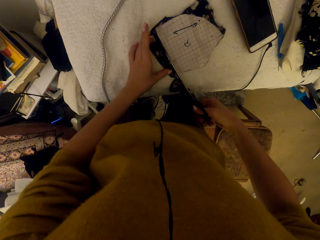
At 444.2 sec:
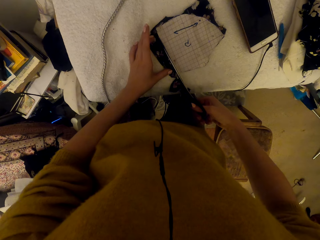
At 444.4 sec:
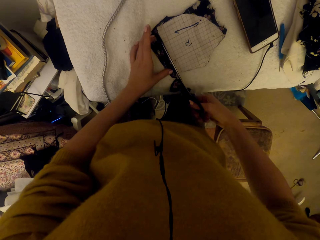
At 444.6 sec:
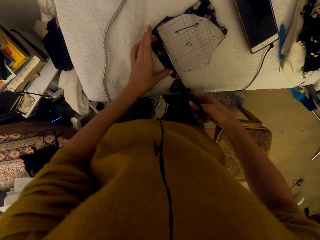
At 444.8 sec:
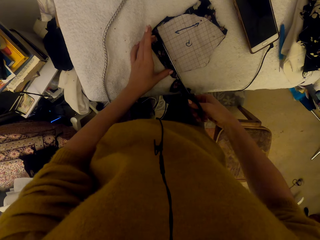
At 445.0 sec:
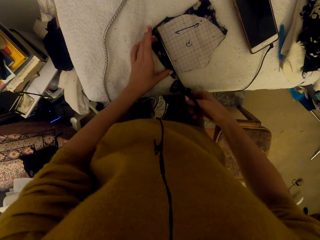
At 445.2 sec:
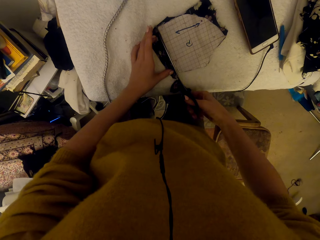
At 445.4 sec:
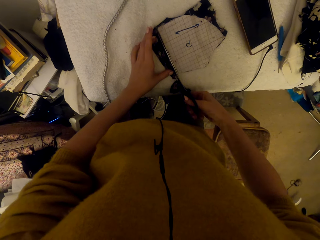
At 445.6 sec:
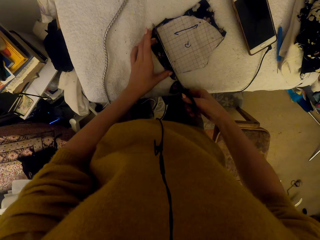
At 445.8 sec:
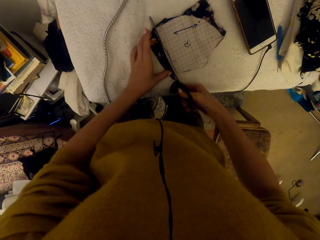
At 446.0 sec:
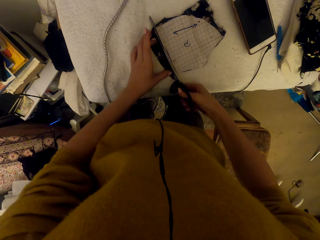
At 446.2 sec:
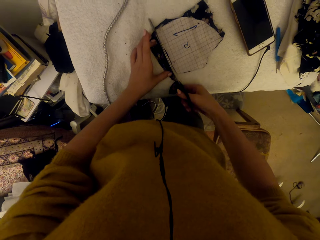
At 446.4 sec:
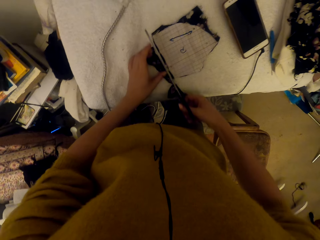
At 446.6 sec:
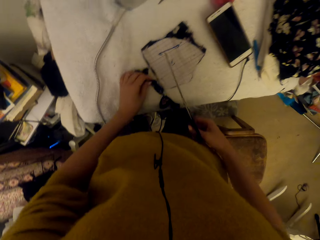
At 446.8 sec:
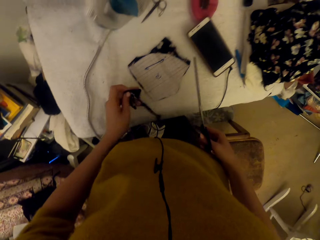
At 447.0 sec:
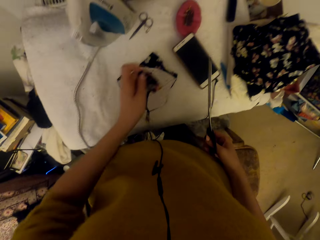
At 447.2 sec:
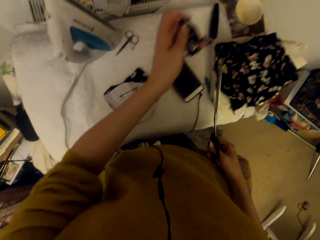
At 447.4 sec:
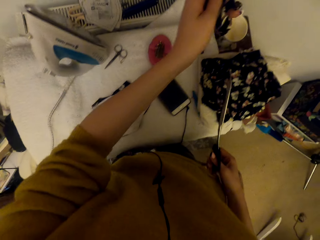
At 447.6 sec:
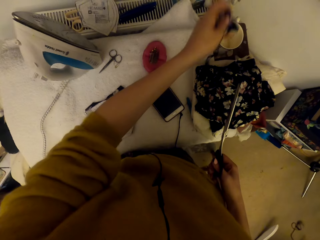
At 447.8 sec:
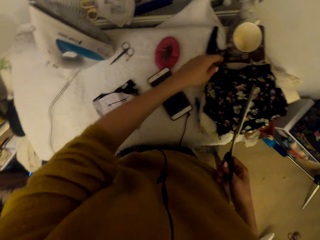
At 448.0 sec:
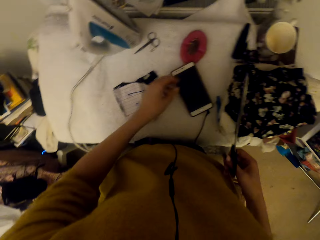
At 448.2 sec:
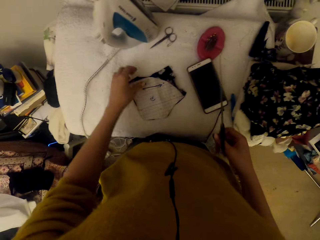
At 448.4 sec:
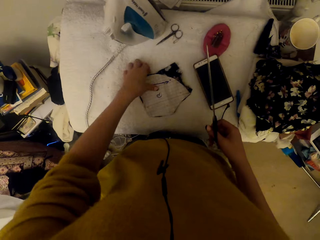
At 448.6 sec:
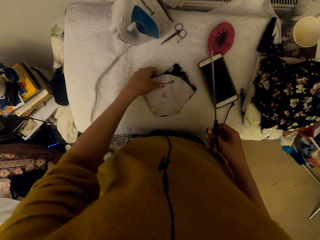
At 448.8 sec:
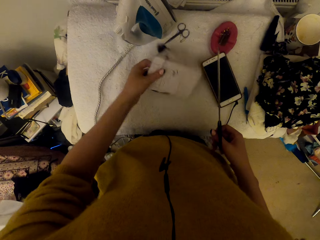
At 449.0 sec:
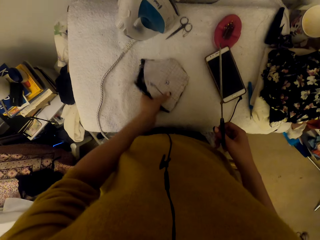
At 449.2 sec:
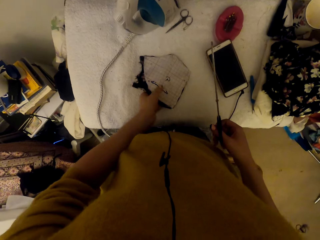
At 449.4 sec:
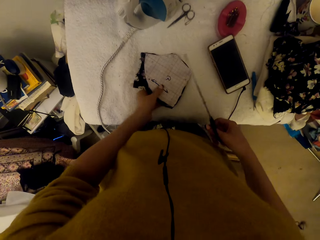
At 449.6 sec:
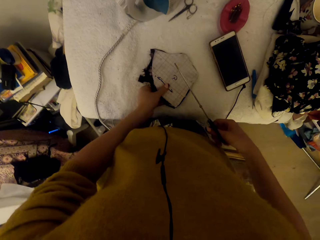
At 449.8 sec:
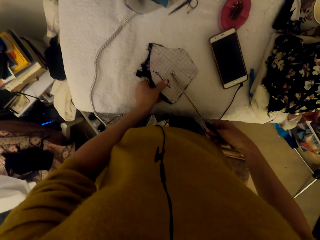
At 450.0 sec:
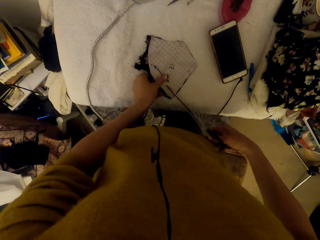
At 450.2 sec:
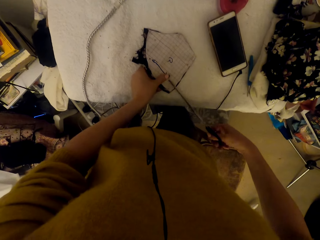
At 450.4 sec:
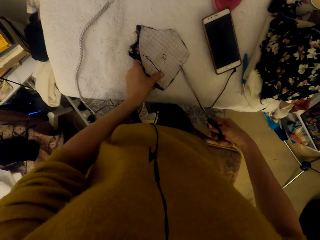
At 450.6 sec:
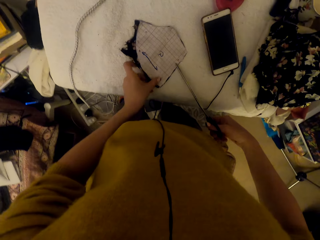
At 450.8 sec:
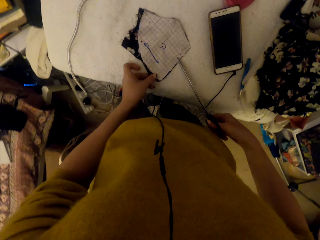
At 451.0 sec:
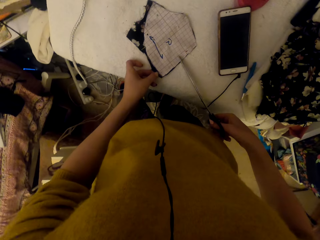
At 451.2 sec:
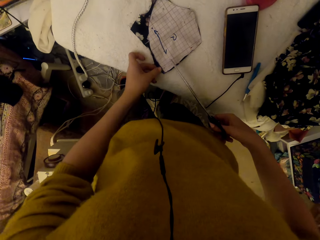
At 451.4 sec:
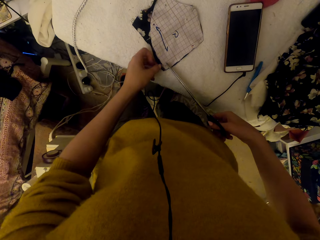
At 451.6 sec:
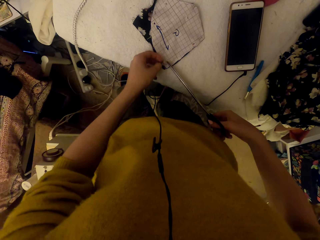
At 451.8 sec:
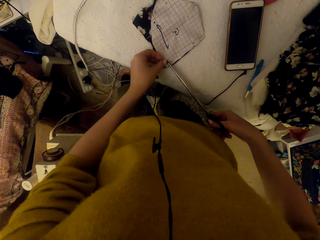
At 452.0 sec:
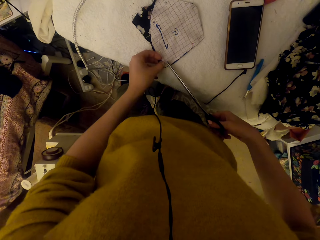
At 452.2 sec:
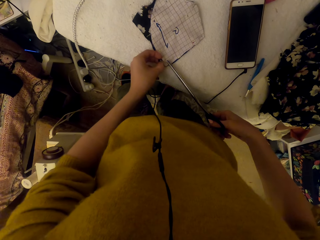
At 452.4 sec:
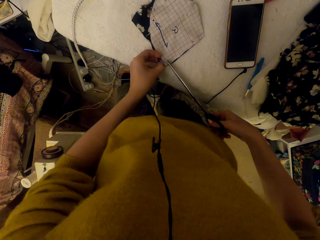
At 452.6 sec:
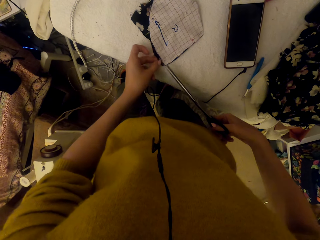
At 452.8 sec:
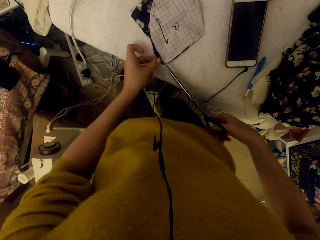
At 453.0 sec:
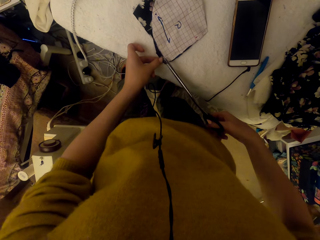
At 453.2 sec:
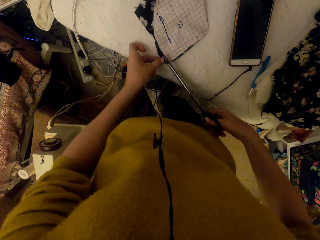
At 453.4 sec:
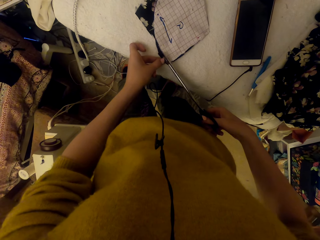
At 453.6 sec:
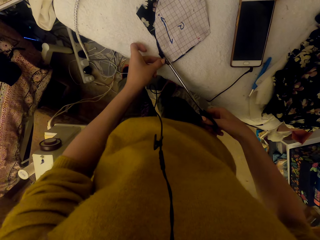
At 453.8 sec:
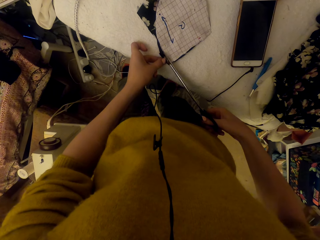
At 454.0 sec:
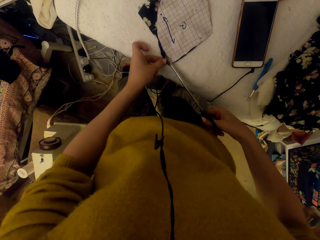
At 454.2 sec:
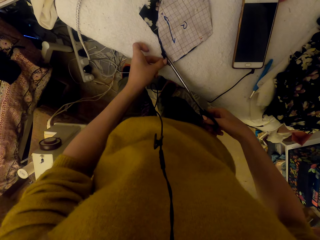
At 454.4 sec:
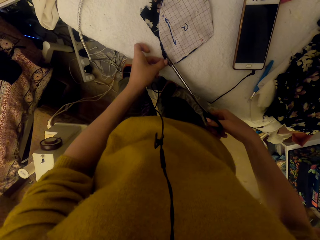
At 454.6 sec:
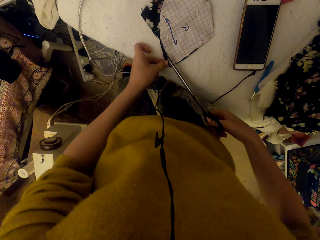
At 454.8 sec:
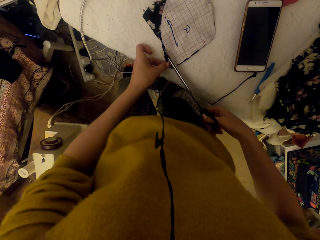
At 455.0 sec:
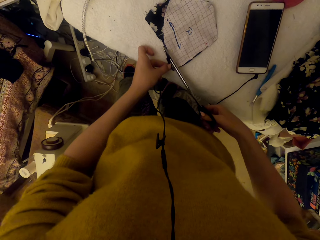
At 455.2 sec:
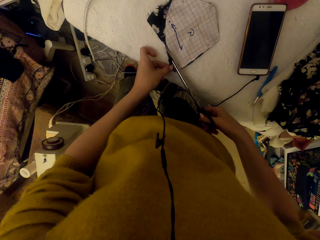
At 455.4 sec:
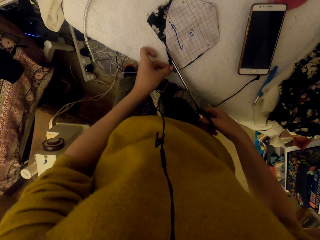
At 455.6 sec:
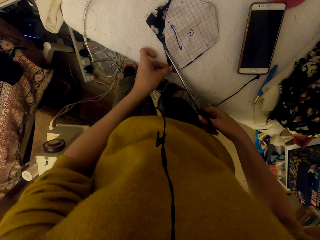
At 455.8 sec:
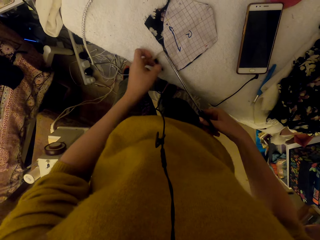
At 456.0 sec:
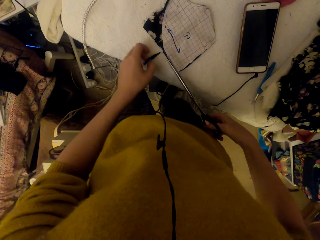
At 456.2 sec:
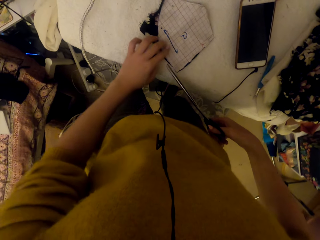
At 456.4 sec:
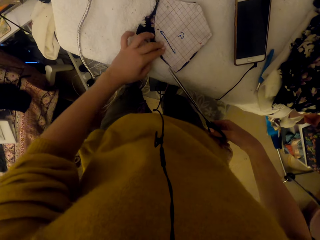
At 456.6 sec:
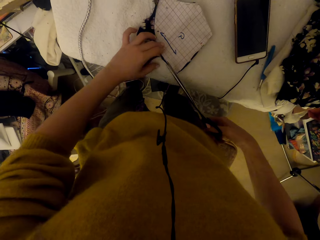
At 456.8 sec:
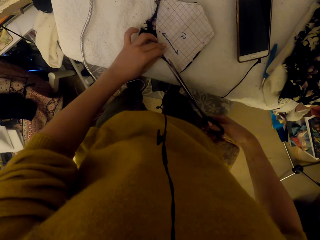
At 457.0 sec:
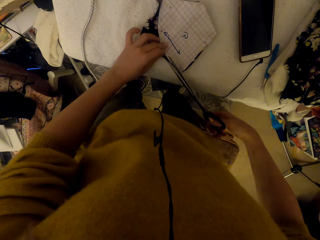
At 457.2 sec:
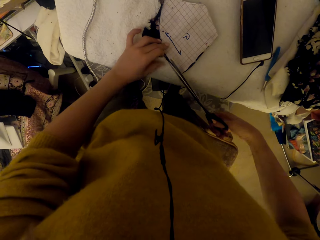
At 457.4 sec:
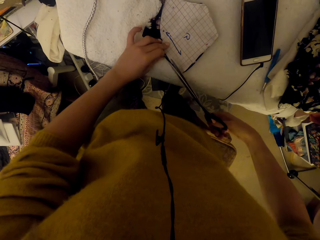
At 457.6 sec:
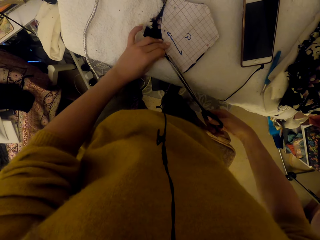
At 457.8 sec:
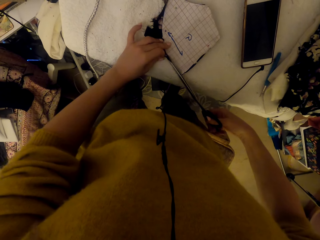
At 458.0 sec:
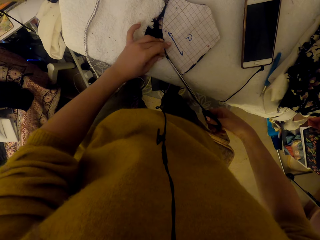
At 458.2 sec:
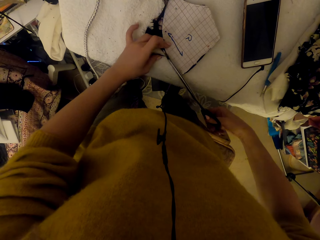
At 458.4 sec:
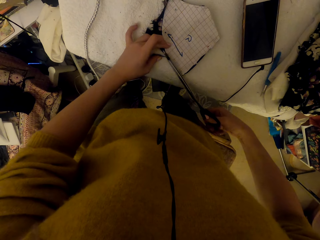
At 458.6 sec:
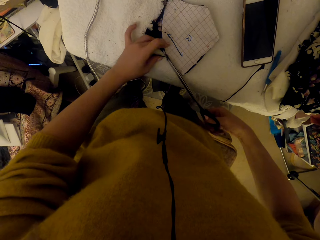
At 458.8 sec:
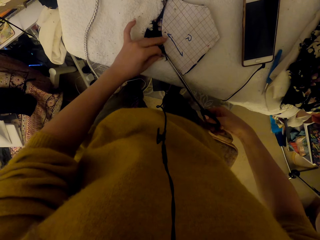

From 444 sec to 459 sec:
The camera wearer adjusts the cloth material cut piece on the worktable. They pick a material and put down the material. They adjust the pinned cloth material piece. They move a paper. They cut the pinned cloth material piece using the scissors.

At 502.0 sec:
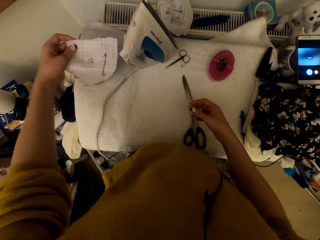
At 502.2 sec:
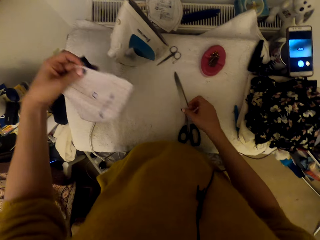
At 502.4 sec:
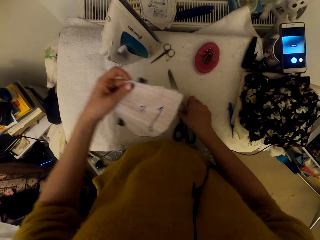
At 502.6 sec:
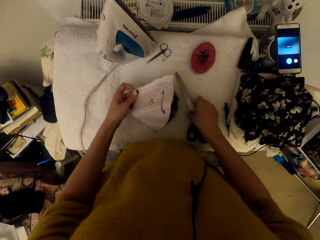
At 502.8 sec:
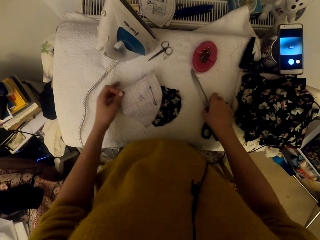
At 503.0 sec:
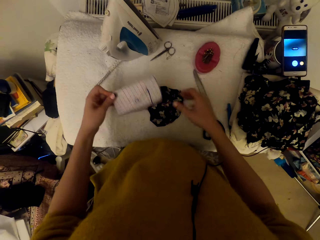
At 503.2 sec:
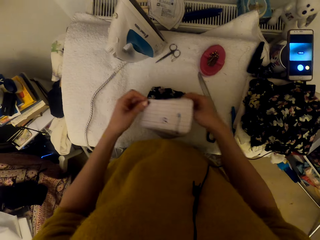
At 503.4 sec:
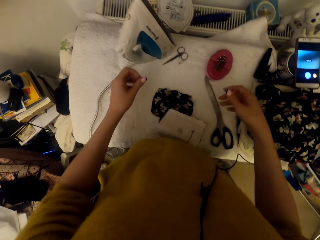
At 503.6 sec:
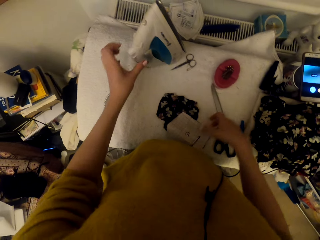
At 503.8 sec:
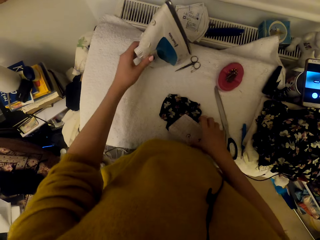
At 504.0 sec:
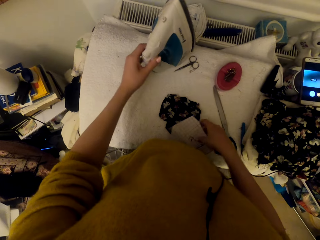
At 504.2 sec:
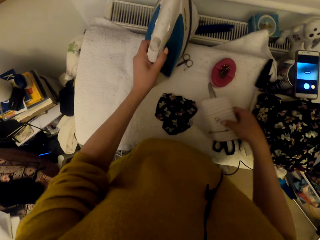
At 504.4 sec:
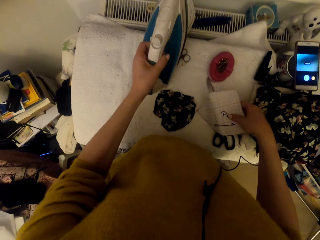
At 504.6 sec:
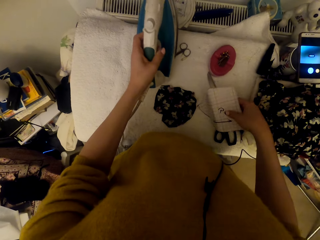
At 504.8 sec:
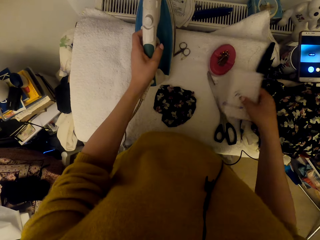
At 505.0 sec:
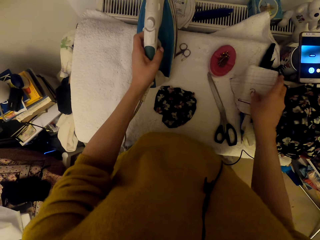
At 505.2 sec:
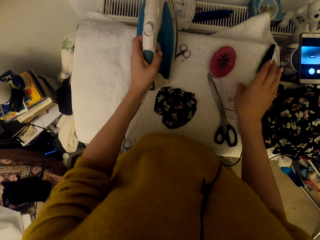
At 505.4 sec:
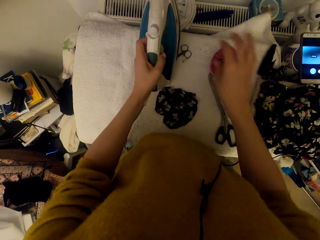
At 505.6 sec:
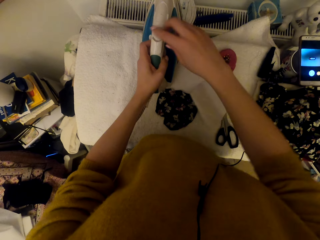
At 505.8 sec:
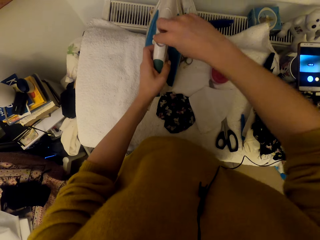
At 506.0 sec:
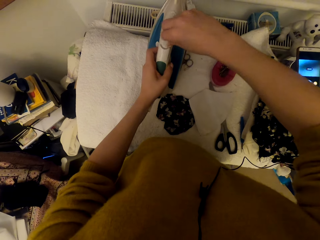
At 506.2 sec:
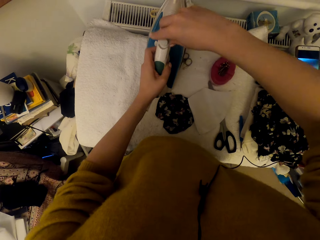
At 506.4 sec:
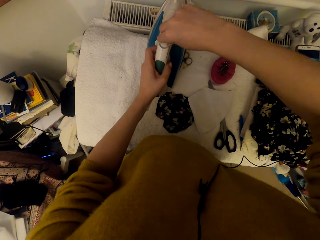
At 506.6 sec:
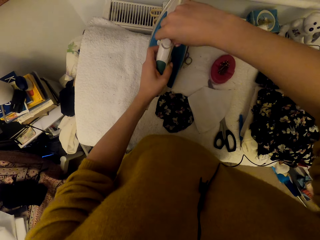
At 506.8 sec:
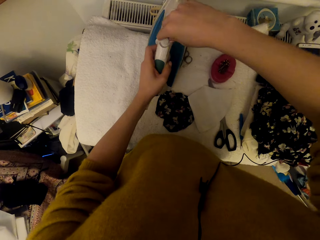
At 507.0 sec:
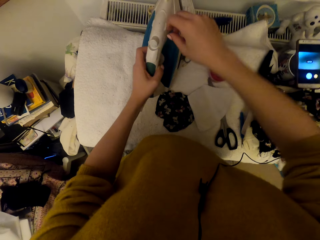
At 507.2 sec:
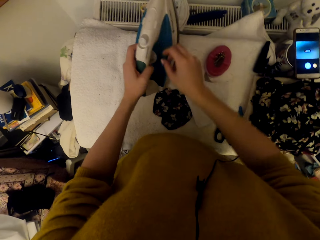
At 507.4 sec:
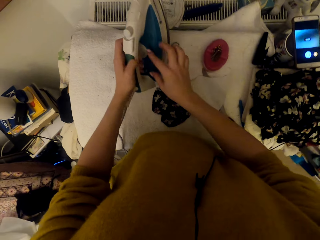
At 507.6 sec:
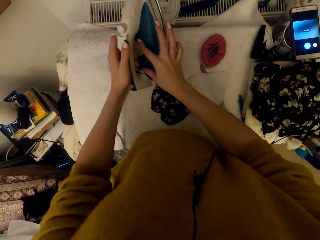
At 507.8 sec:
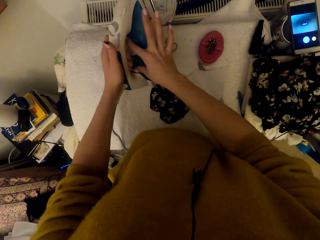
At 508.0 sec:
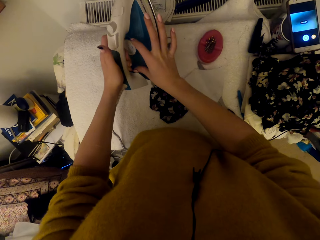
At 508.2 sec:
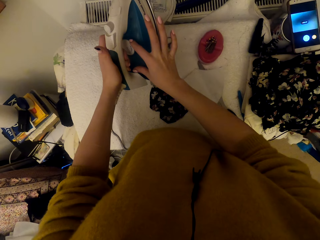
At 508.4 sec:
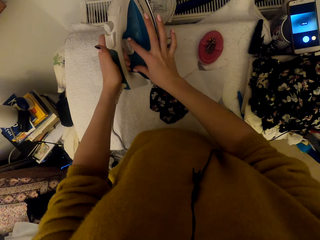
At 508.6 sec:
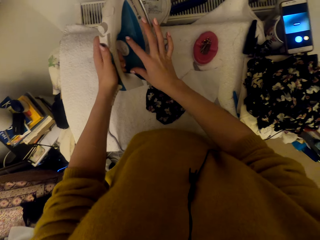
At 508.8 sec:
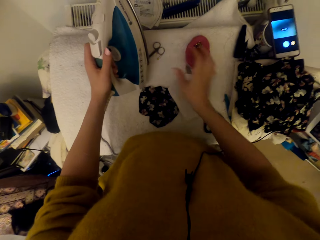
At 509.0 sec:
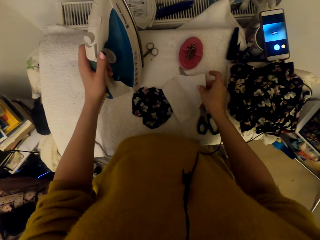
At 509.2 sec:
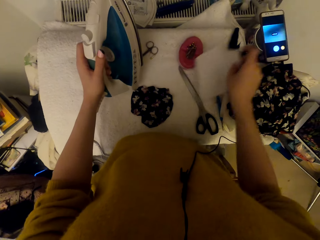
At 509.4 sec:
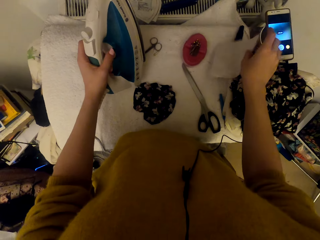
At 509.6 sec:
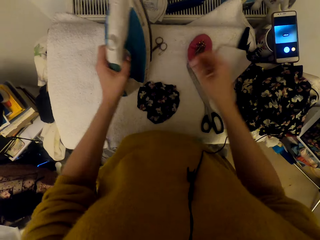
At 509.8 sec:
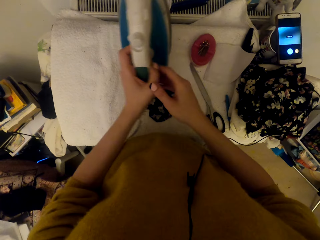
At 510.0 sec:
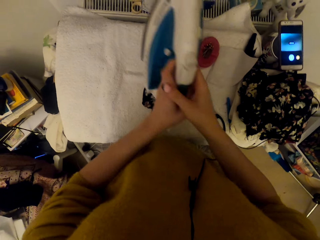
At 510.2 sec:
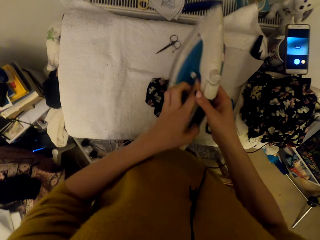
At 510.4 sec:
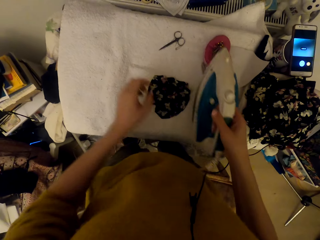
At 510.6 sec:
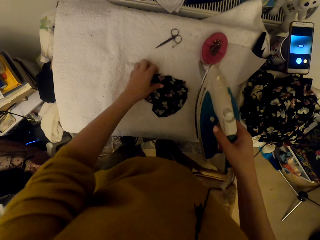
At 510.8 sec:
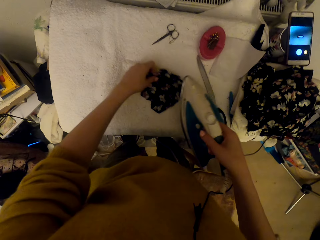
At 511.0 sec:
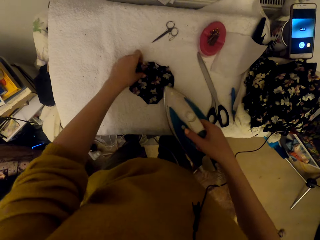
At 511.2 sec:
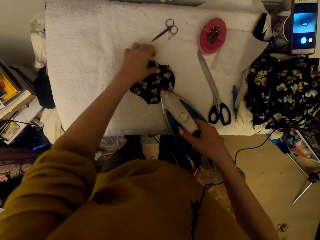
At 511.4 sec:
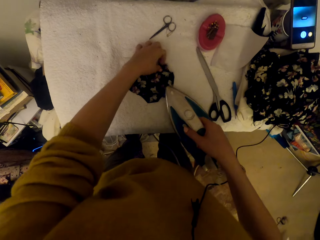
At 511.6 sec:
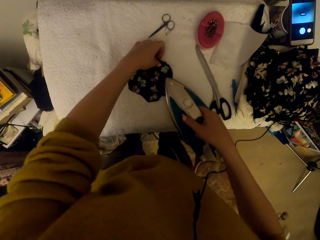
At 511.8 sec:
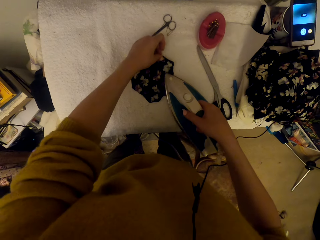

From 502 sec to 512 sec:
The camera wearer adjusts the scissors on the worktable. They pick the steam iron or iron box and the graph paper piece. They move the iron box. They drop the graph paper piece. They adjust the steam iron. They adjust the graph paper piece on the worktable. They transfer the steam iron to the left hand. They adjust the cloth material piece.
